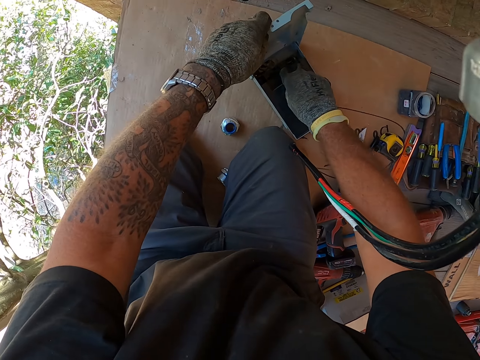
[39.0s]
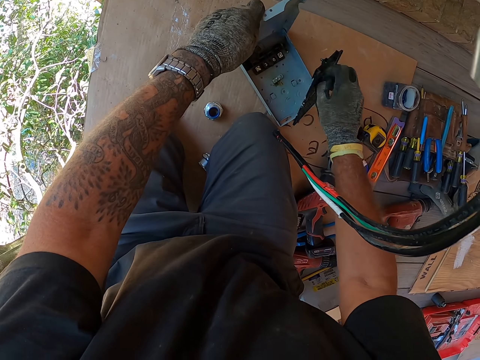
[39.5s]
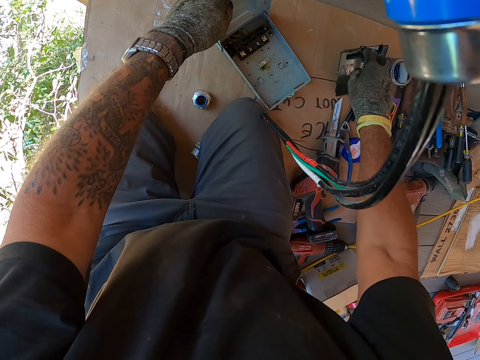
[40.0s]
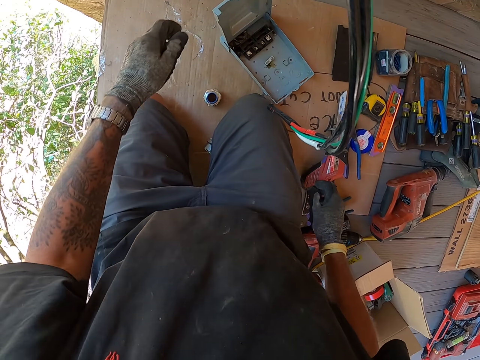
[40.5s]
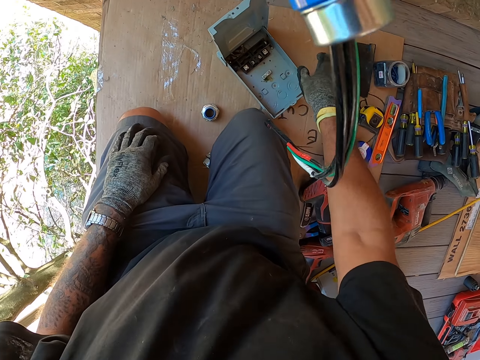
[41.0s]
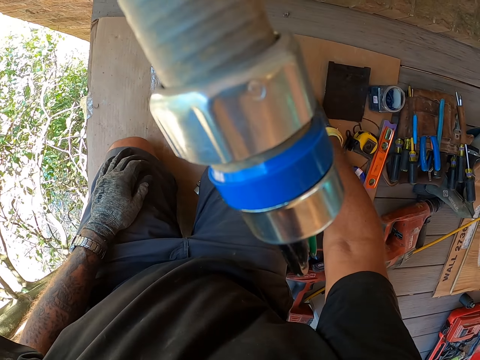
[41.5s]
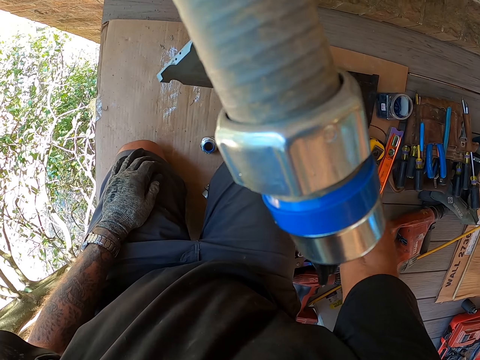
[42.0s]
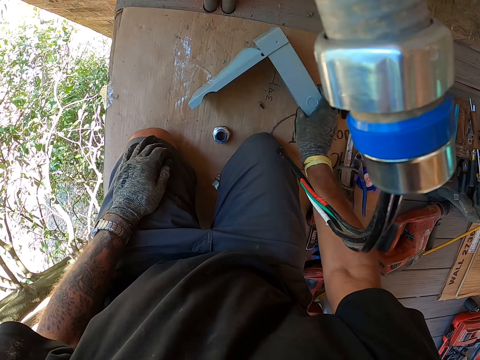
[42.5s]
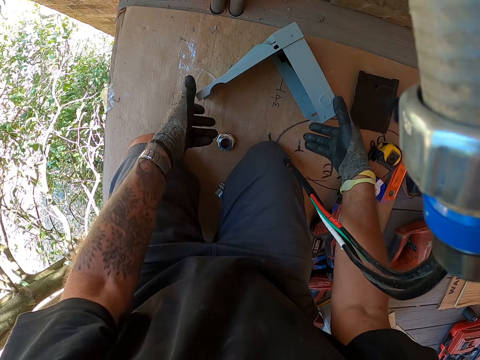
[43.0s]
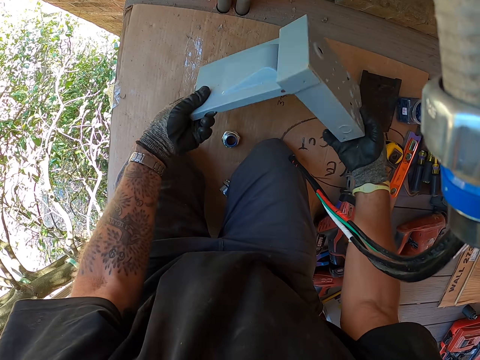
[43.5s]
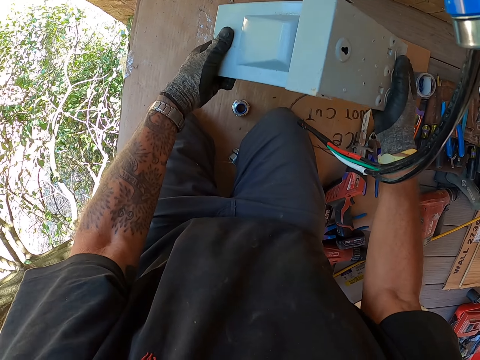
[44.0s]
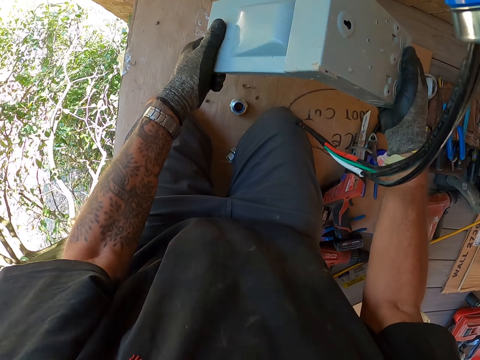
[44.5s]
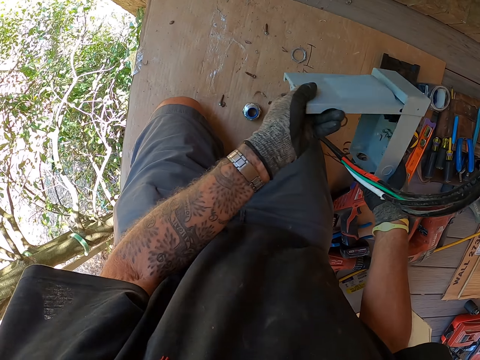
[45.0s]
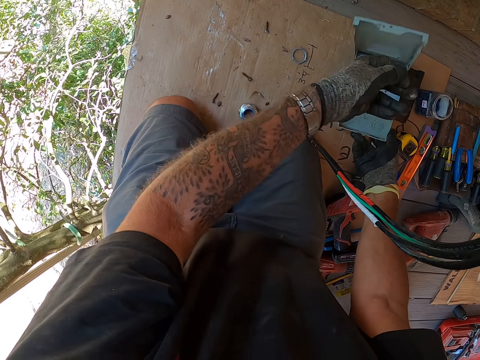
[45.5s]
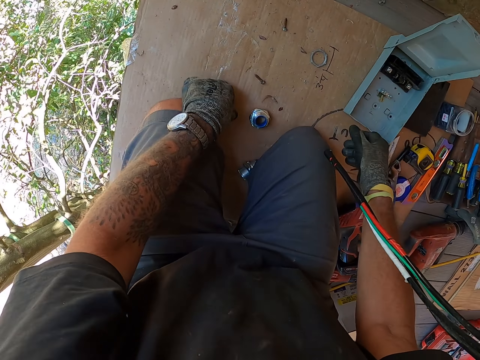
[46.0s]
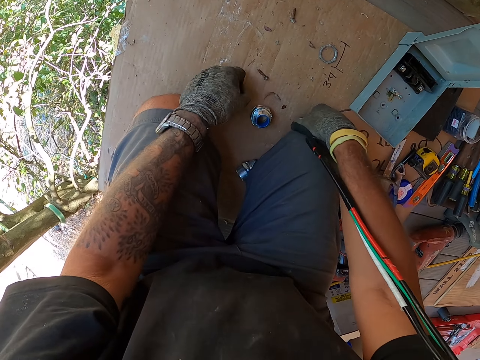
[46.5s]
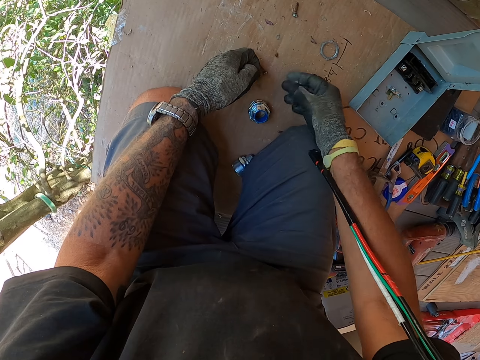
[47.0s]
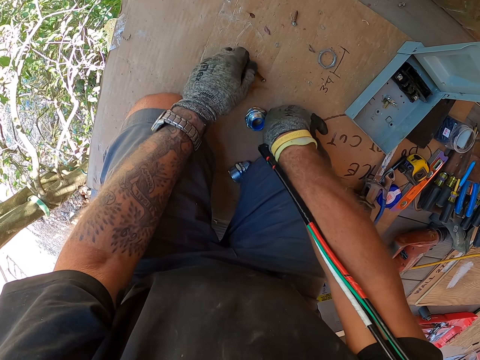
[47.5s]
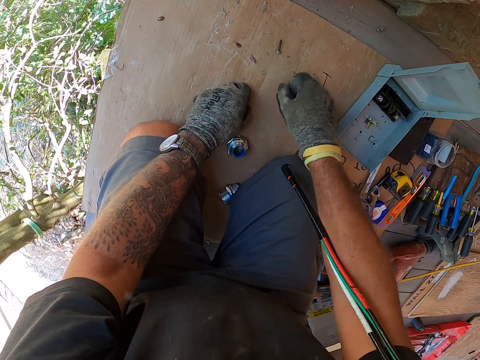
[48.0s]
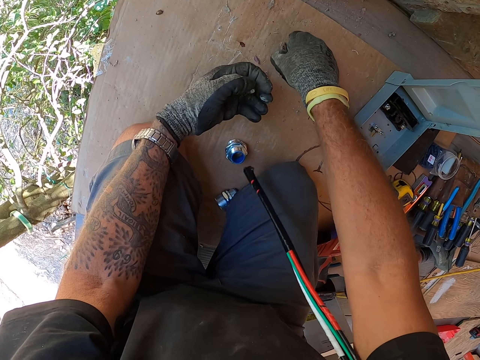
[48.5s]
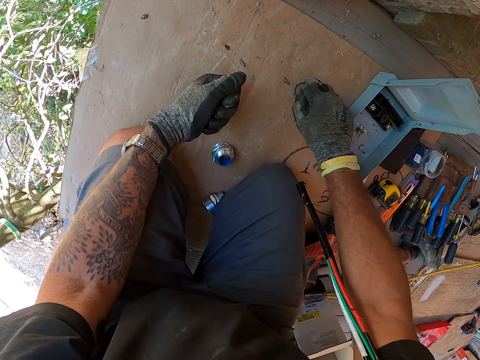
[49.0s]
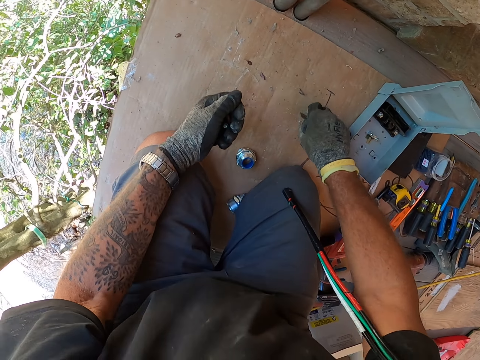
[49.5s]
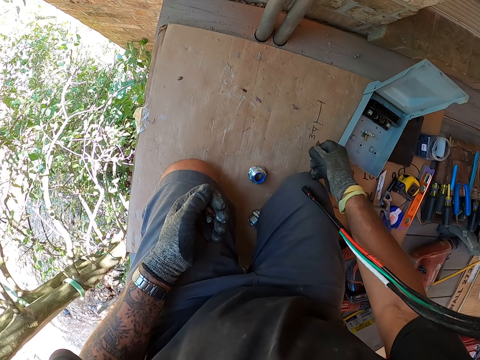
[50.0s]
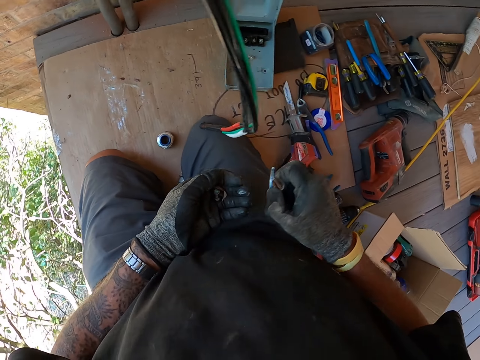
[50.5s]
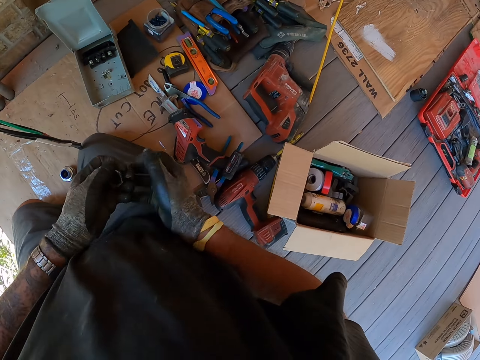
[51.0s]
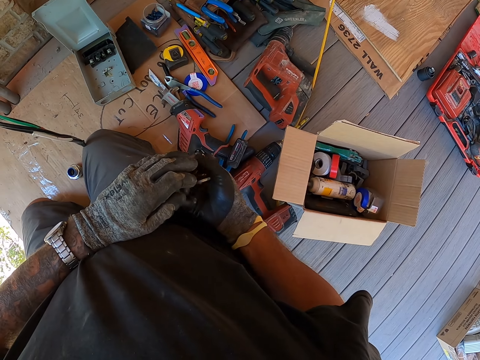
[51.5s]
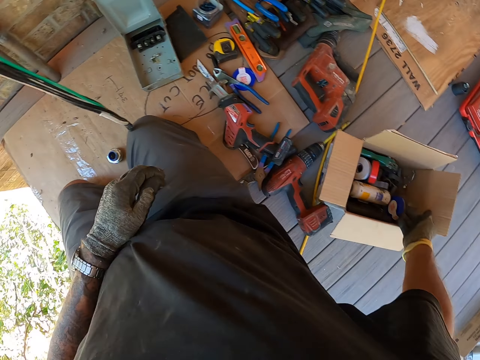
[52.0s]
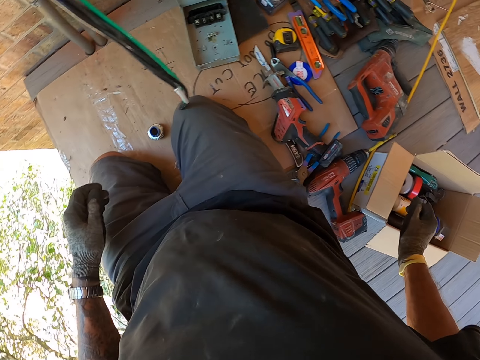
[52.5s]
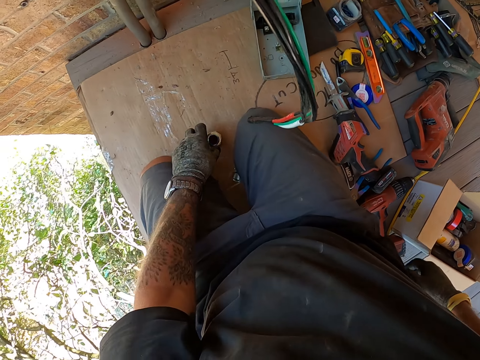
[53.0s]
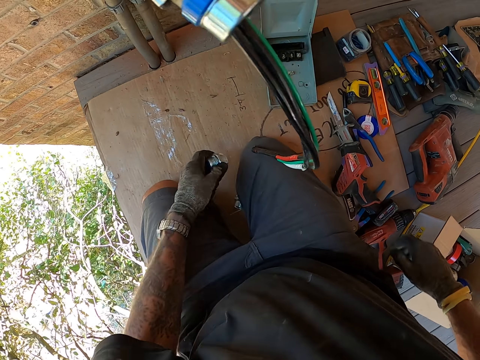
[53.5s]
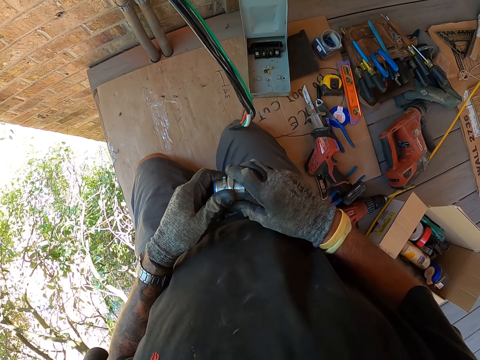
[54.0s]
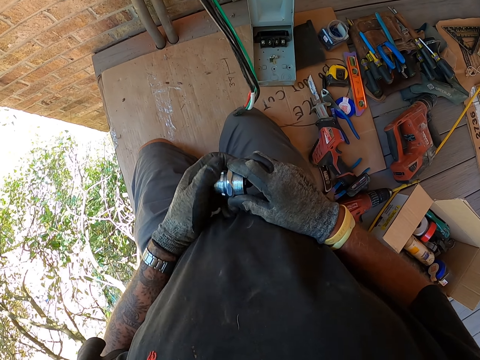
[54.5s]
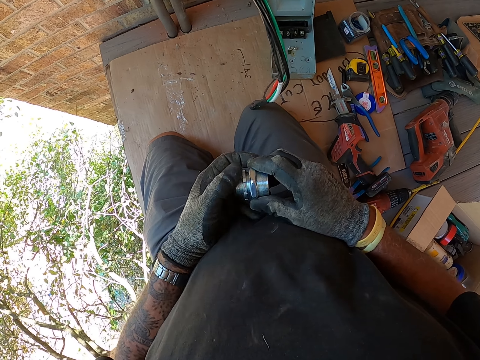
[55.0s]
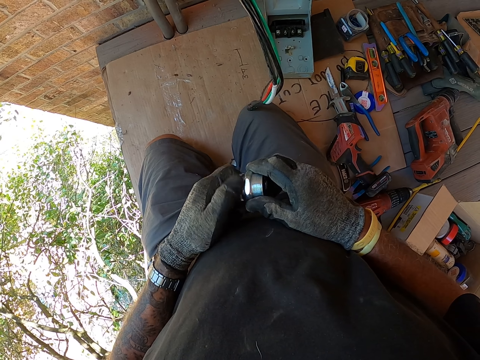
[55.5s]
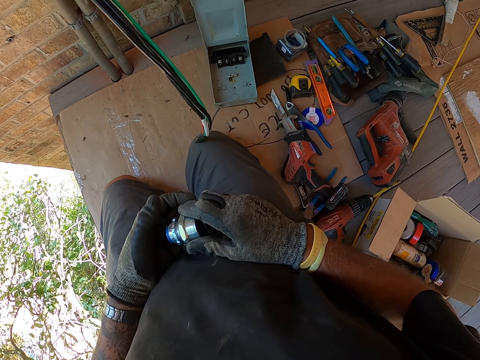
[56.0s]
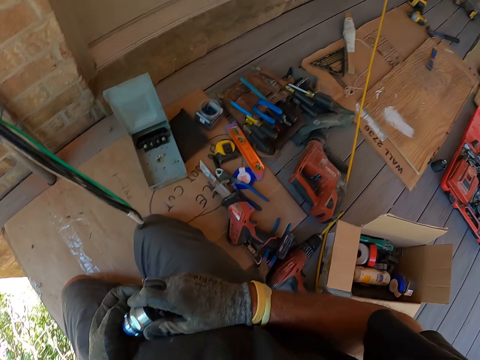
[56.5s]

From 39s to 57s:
The camera wearer picks something in the box. They put something on the carton. They turn a box on the carton. They pour the tools down. They pick a box on the carton, shake the box and put the box on the carton. They pick screws on the carton. They pick the screws with the other hand. They pick the screws with the other hand again. They throw the screws in the carton. They put the screws in a box. They pick a piece of metal on the carton. They remove a nut on the piece of metal.

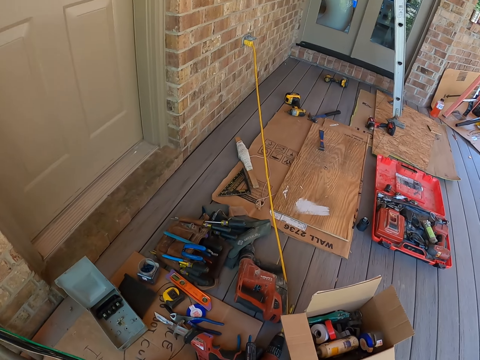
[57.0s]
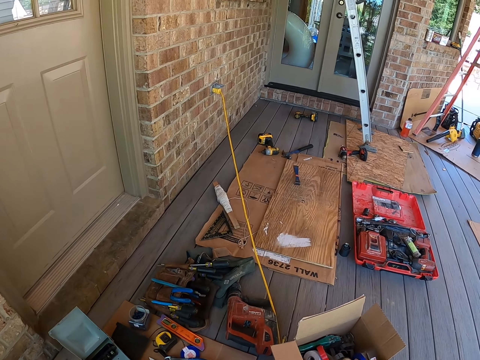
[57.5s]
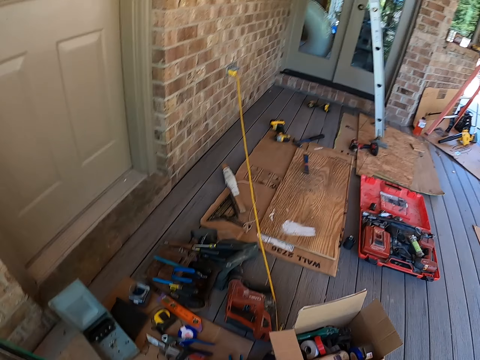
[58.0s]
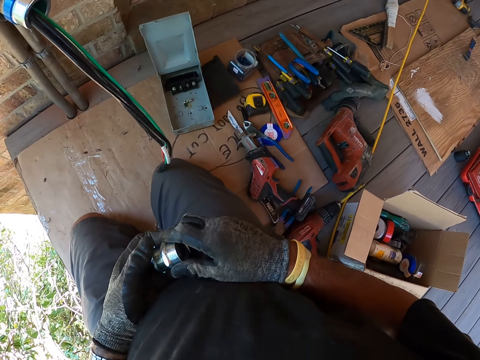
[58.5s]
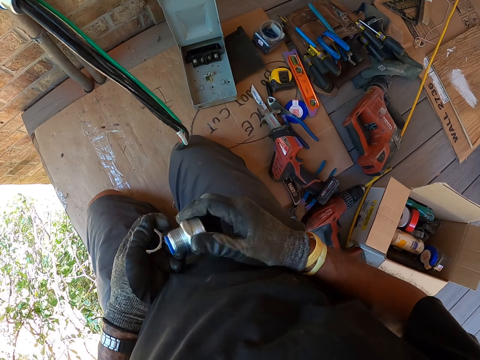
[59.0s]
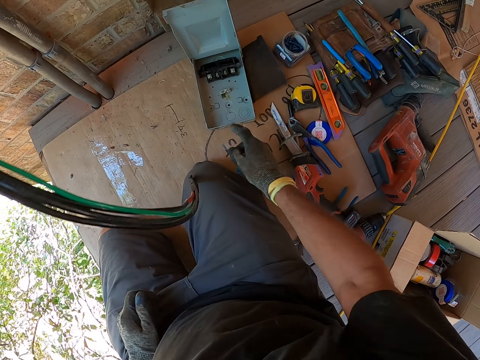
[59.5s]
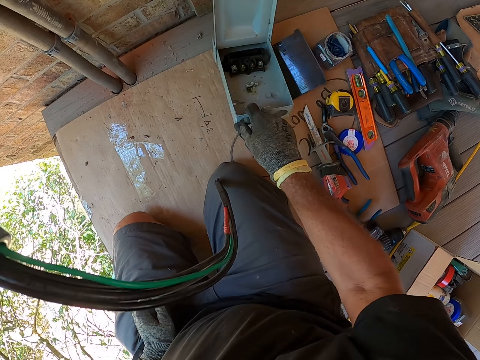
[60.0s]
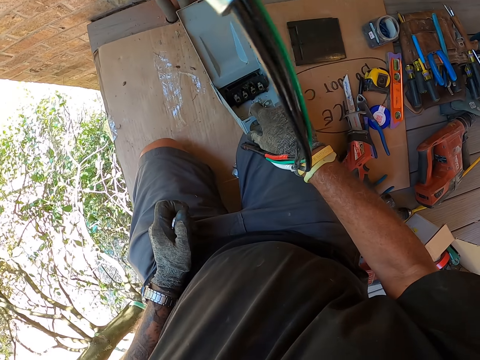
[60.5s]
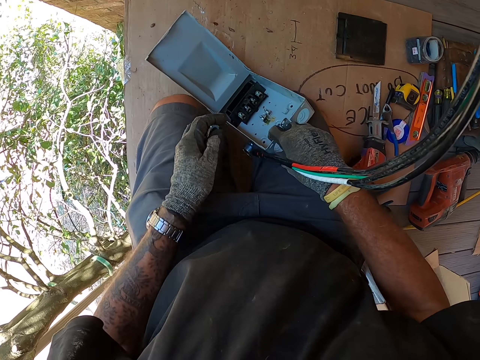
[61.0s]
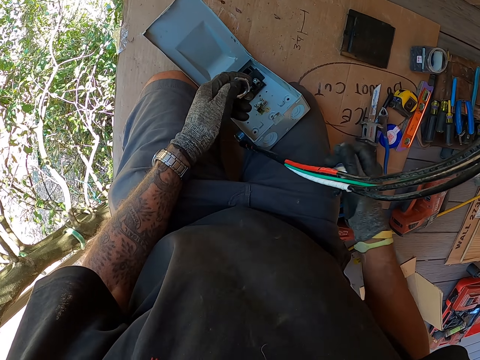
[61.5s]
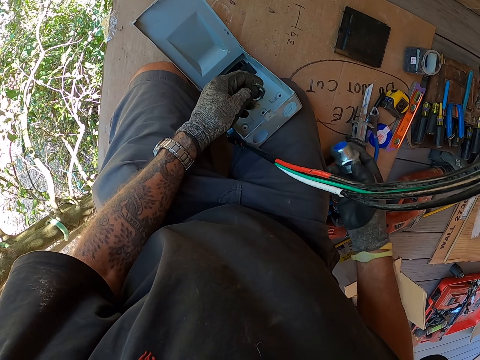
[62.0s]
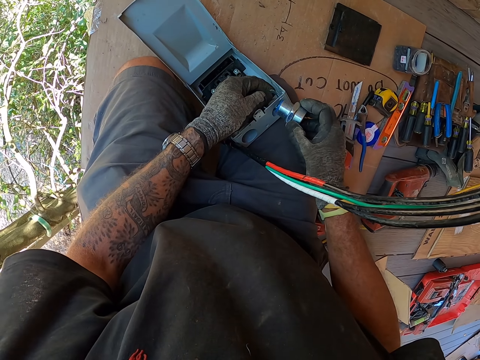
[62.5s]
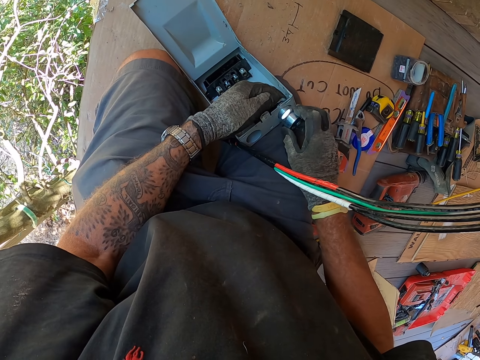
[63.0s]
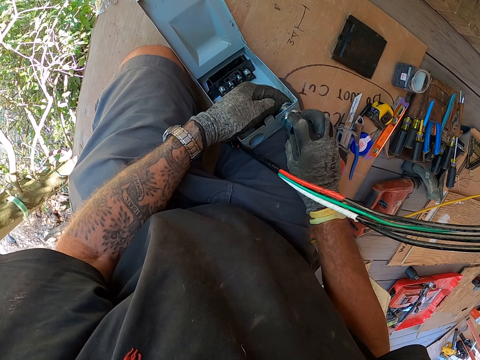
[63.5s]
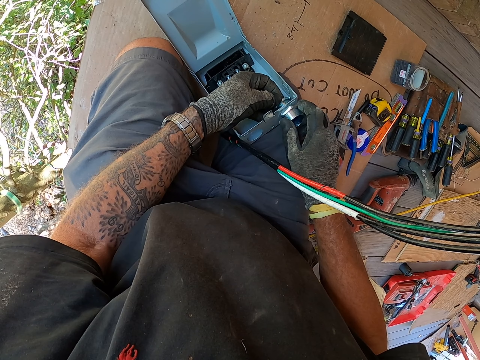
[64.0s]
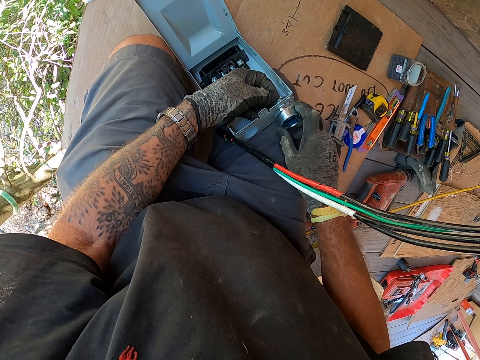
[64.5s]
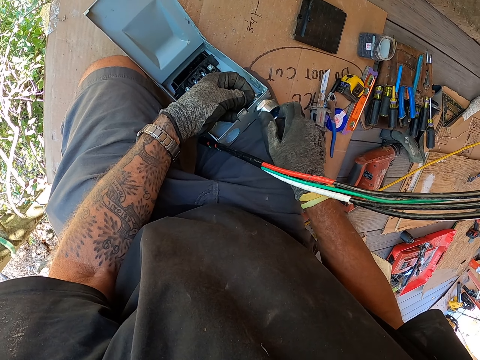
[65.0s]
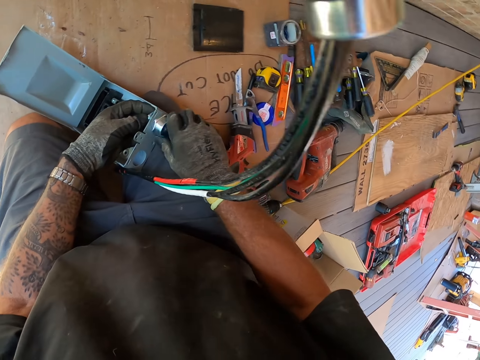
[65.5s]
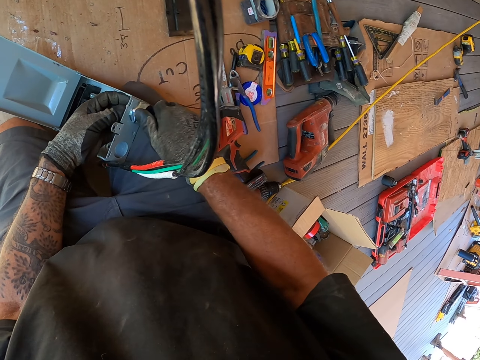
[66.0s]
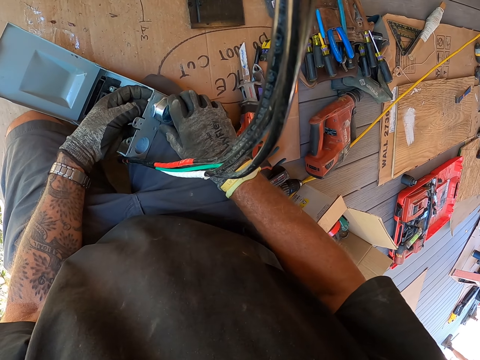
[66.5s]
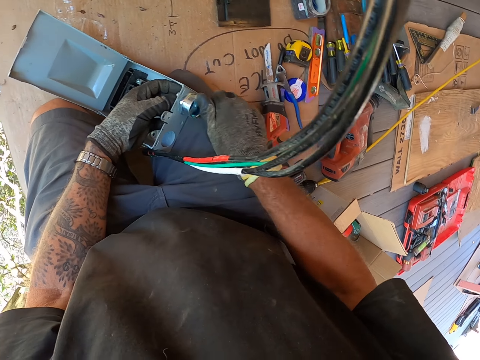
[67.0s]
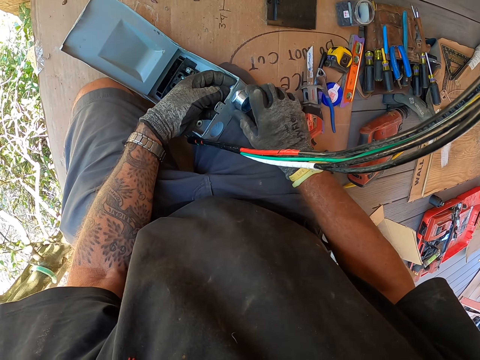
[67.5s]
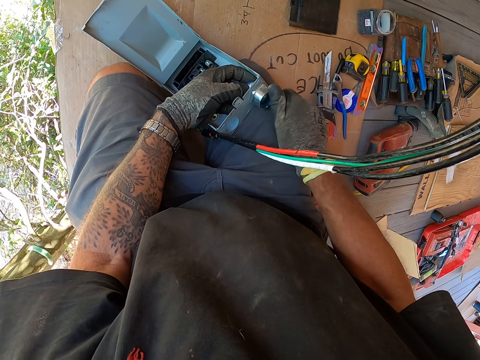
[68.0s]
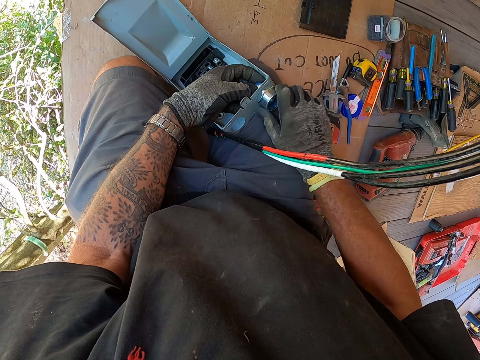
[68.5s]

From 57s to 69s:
The camera wearer looks around. They remove a nut on the piece of metal. They pick a box on the carton. They put the piece of metal in the box. They fix the piece of metal in the box. They fix the nuts on the meter box.
